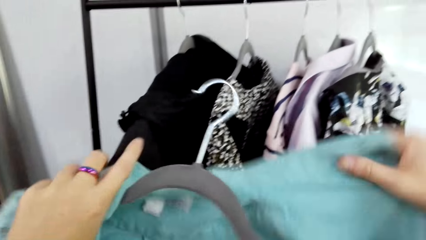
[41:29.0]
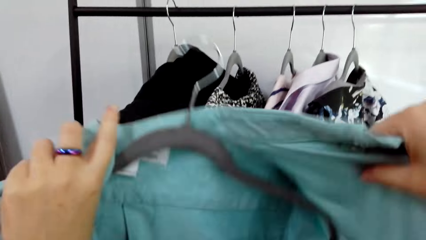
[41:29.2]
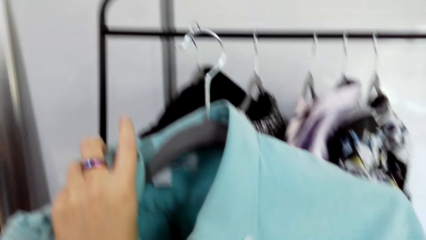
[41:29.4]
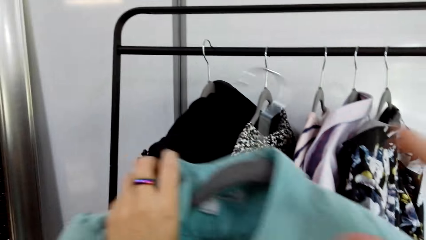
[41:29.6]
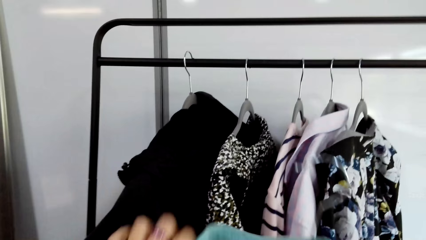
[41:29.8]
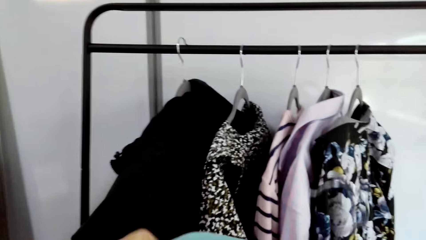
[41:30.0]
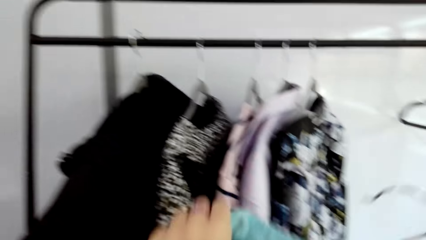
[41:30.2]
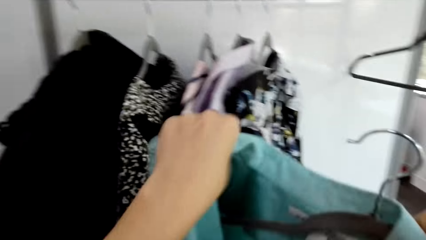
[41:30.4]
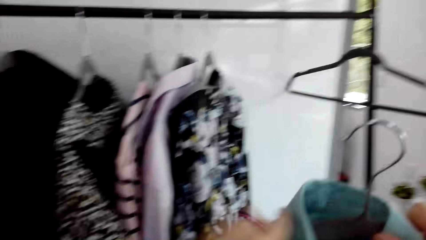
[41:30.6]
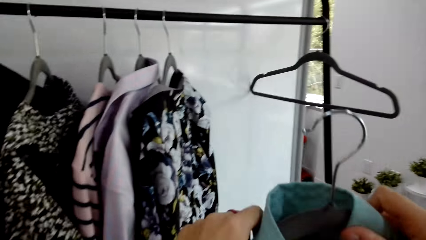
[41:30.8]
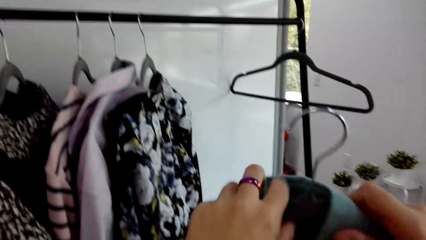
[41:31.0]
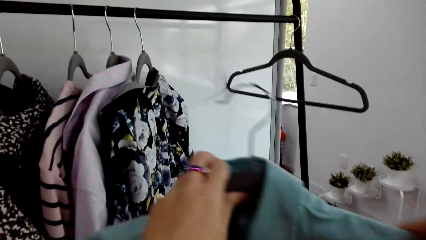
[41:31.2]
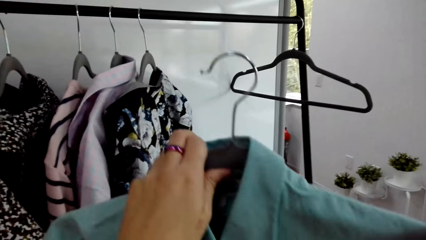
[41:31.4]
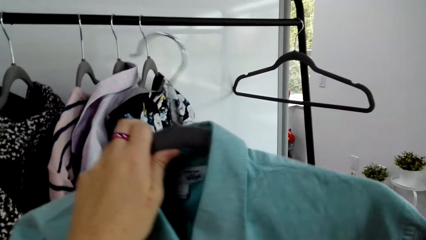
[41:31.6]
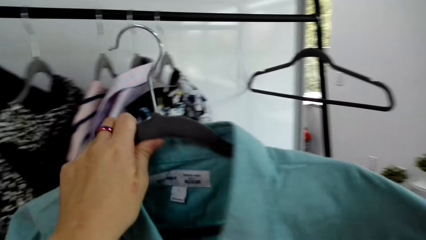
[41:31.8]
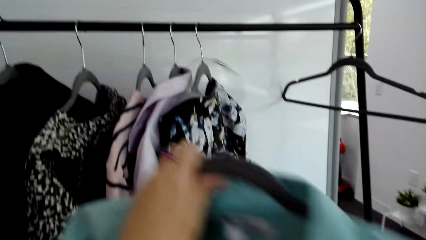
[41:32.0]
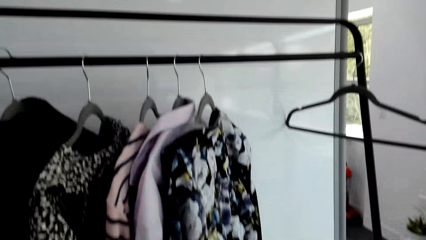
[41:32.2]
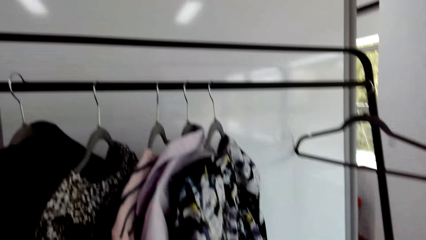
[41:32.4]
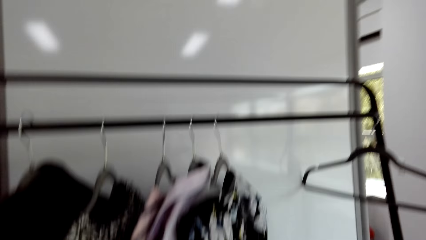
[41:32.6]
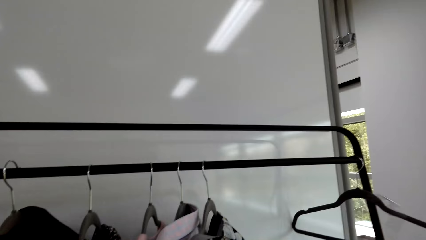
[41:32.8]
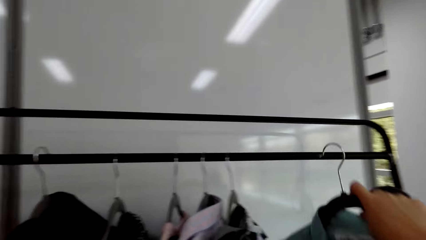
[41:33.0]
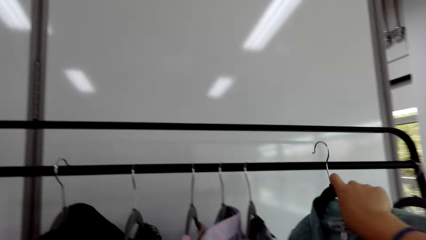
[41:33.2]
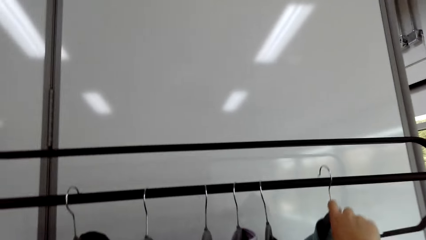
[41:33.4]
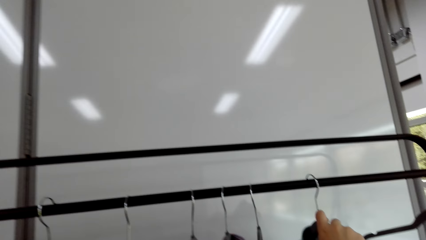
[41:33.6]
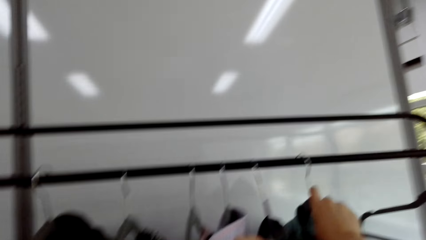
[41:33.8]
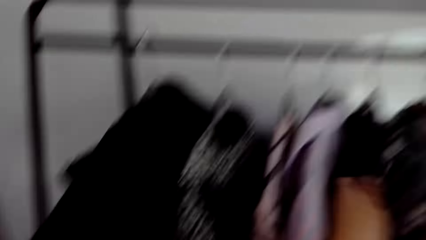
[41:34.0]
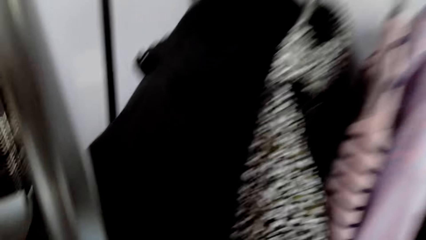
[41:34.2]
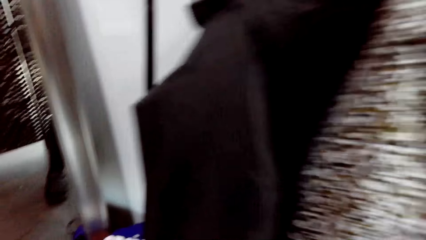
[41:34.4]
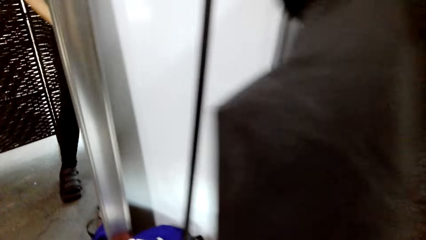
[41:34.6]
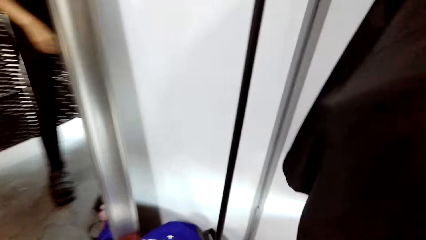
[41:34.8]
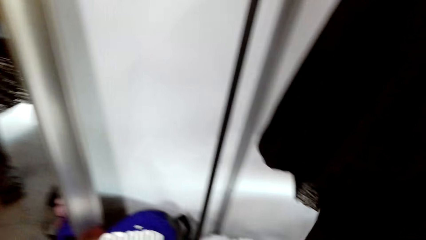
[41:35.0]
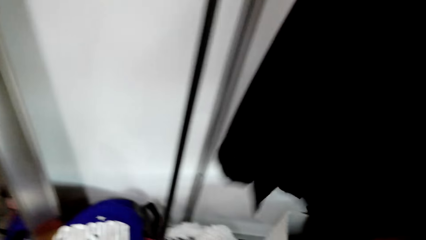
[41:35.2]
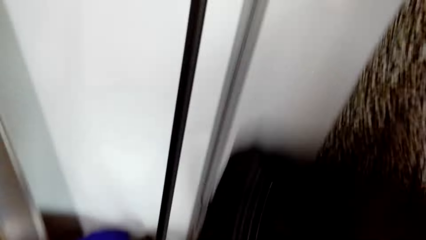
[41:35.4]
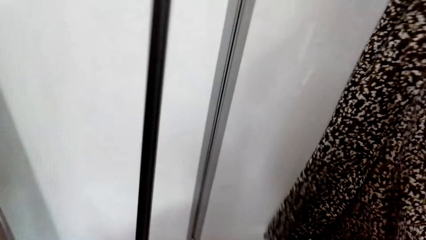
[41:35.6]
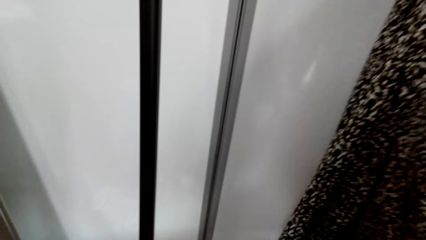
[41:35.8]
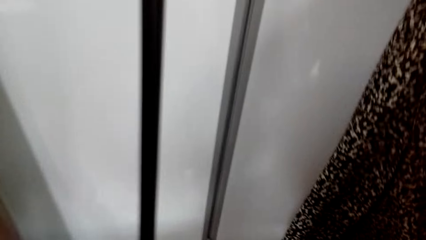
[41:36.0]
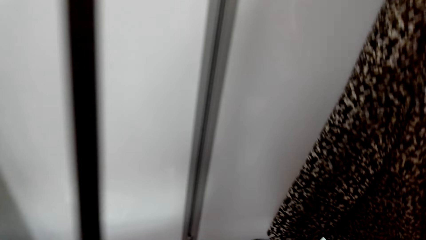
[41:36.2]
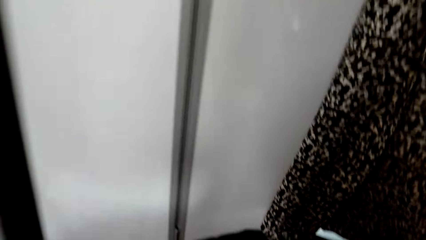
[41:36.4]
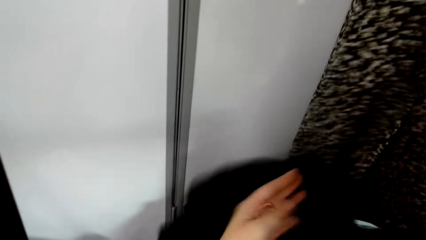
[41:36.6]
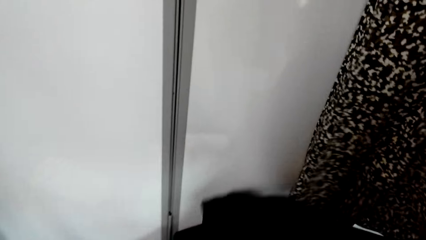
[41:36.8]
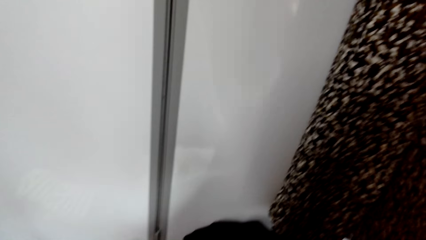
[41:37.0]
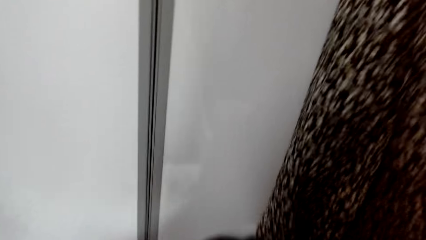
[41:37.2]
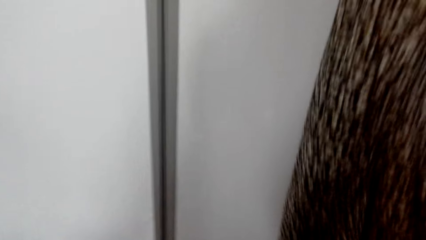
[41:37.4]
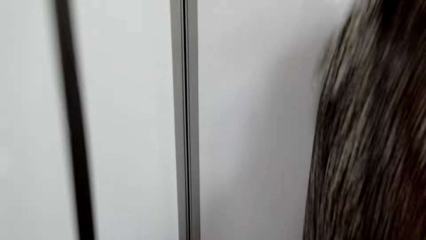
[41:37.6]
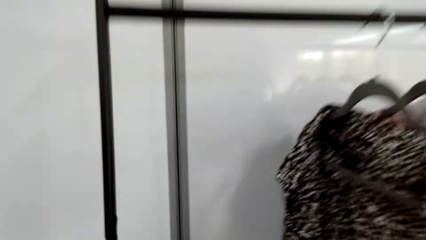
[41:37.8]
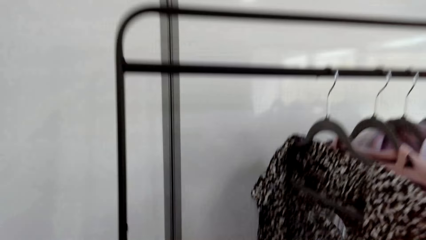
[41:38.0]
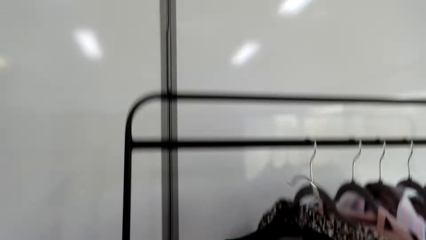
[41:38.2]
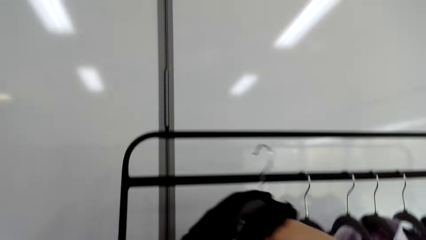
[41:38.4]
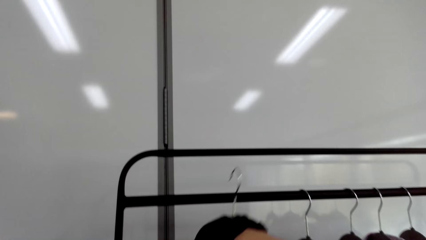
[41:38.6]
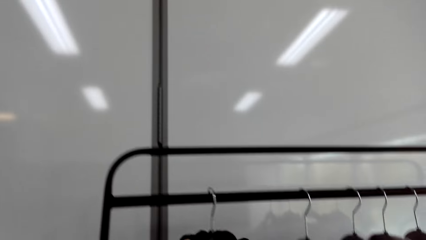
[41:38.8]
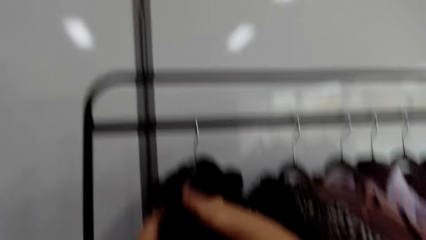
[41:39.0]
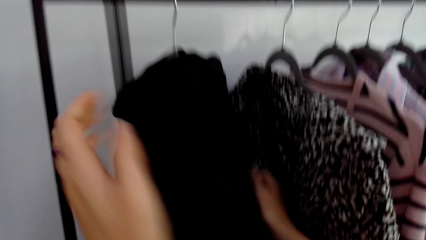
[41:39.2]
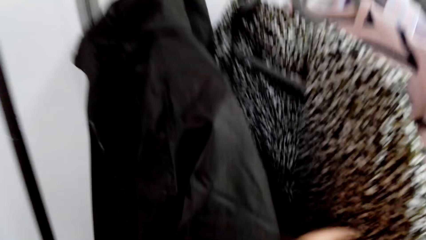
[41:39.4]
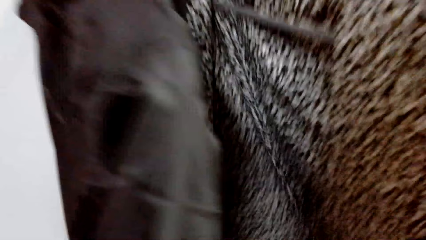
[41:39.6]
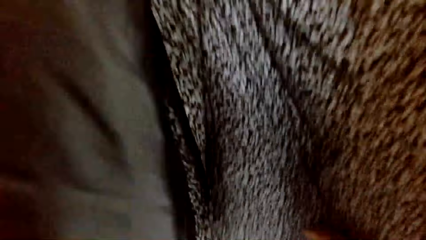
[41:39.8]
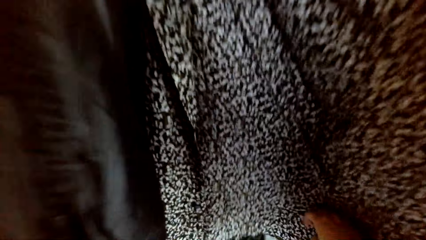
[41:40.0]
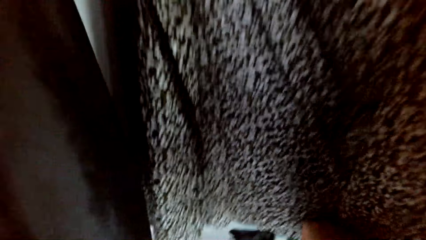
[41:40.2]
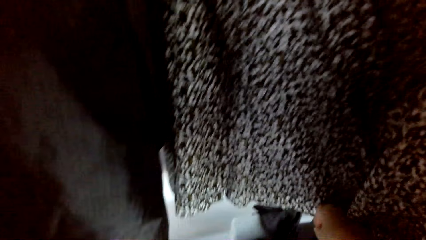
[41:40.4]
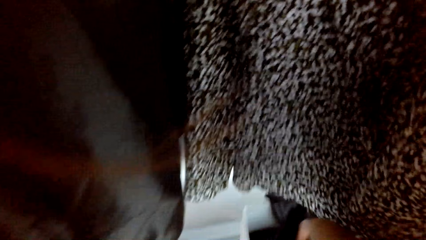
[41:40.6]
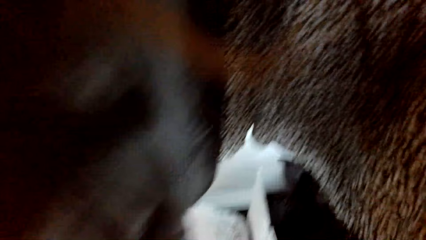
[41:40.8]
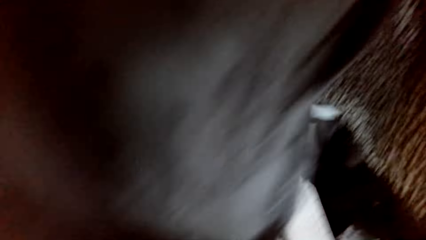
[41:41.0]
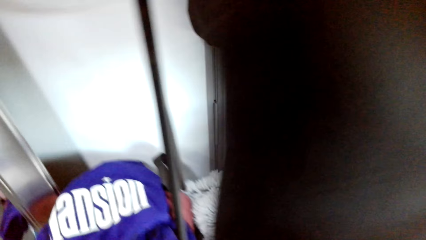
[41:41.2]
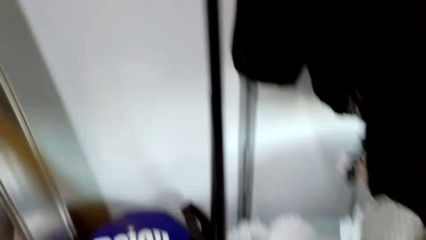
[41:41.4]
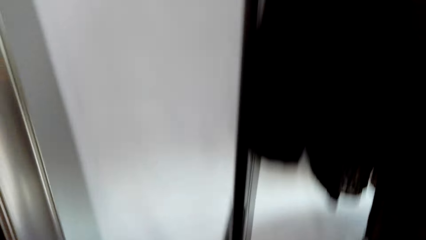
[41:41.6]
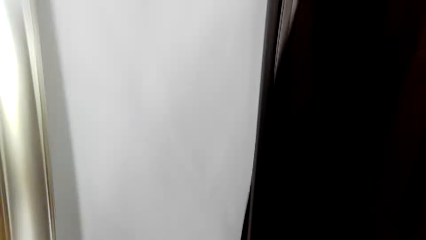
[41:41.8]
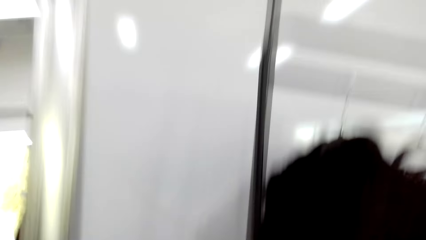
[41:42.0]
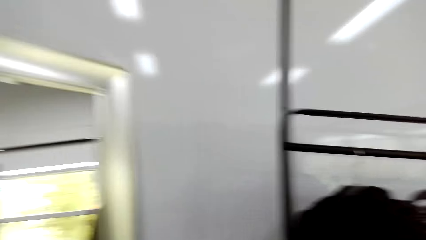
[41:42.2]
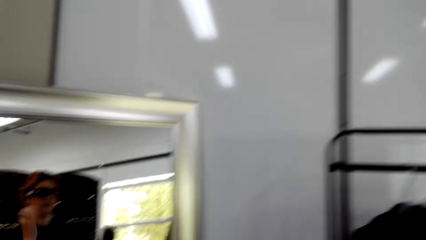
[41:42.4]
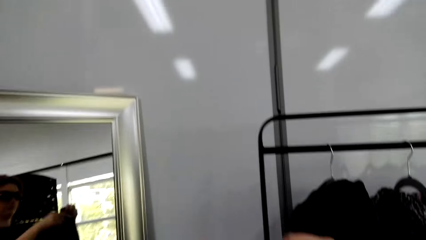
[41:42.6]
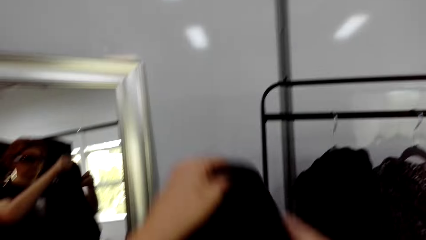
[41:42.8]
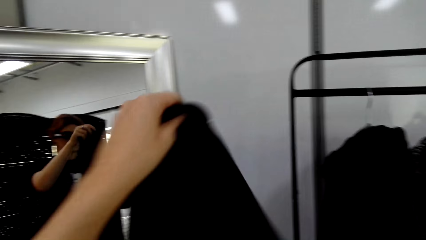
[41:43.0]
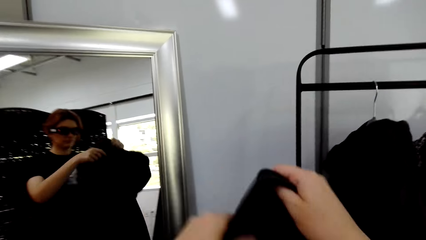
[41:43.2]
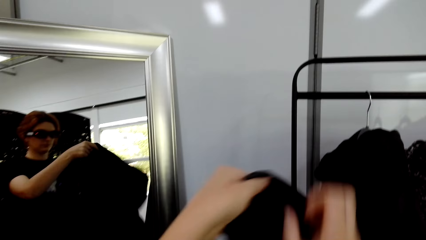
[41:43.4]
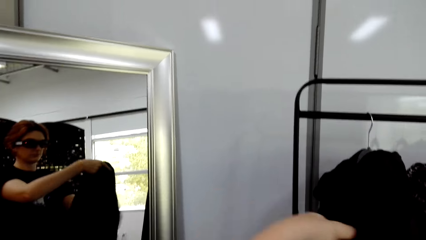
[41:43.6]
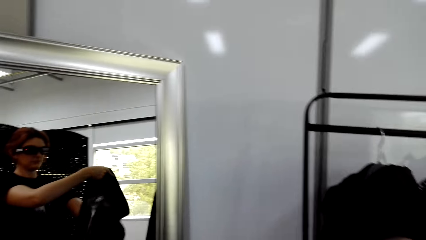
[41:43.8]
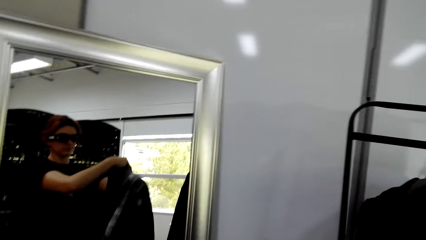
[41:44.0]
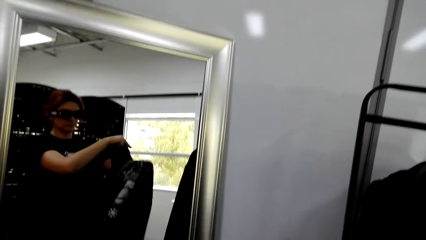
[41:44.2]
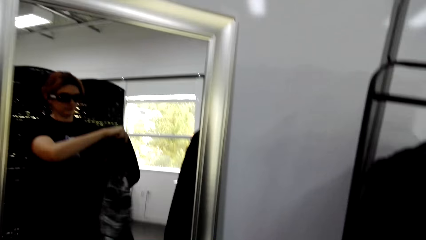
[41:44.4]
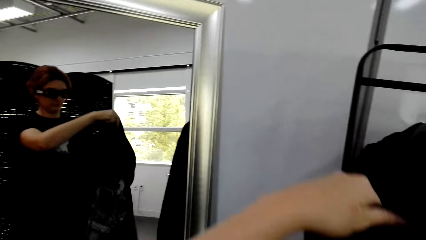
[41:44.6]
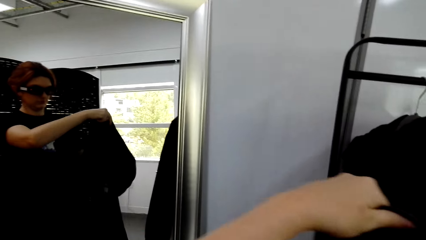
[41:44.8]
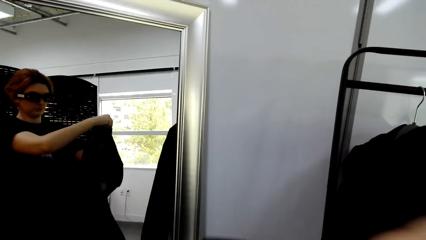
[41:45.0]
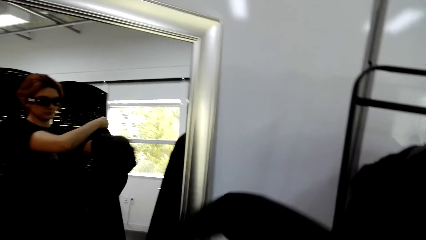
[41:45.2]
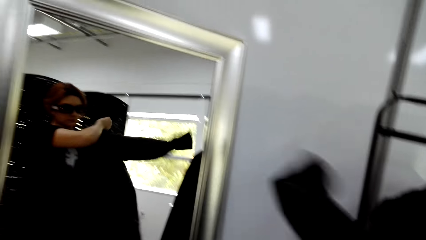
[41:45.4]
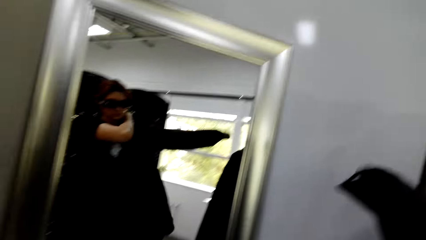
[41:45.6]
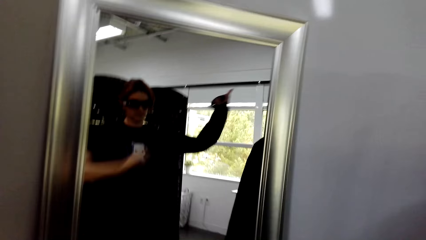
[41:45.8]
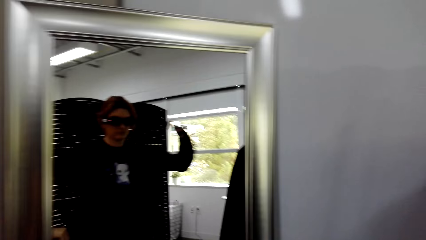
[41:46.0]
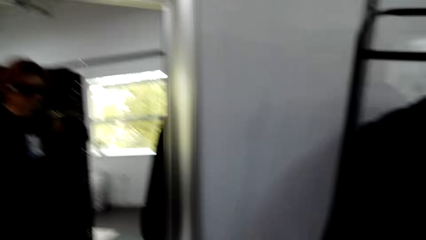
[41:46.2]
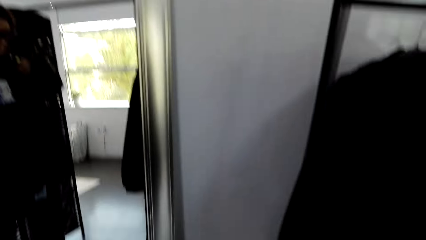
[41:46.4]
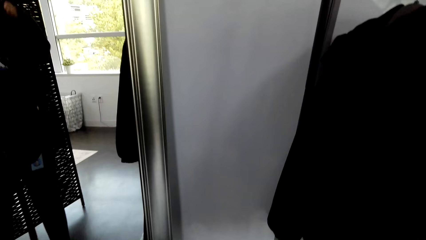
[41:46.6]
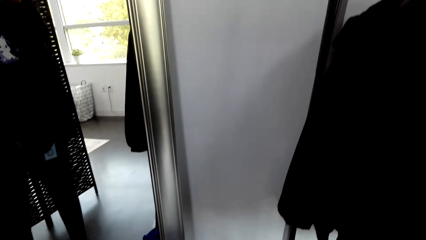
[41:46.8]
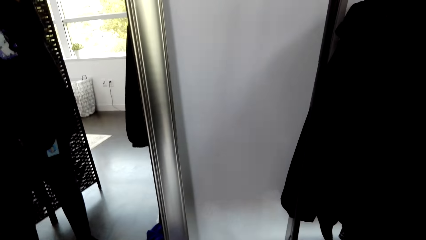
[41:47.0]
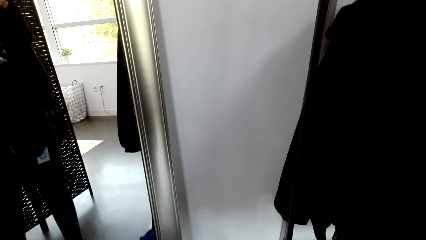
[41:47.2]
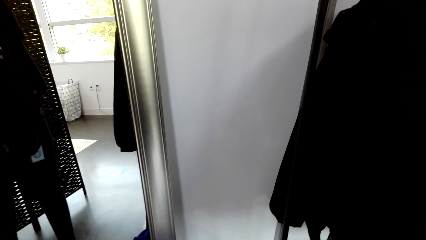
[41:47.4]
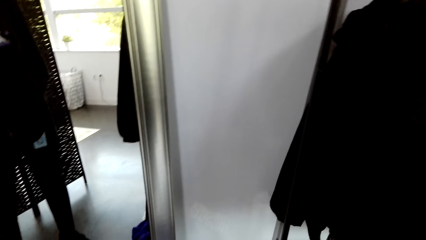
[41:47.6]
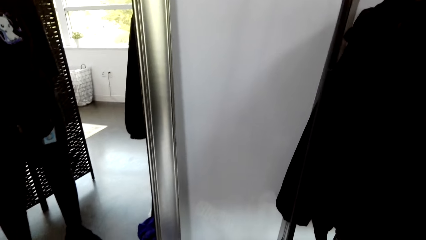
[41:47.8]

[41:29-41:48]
The camera wearer hangs a blue blouse on the hanger stand. They grab a jacket and hang the jacket on the hanger stand. They grab a hoodie. They wear the hoodie.
